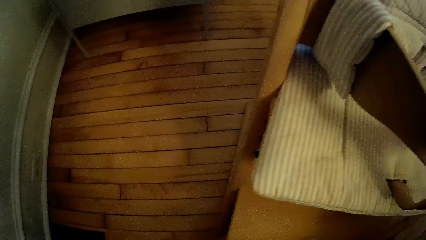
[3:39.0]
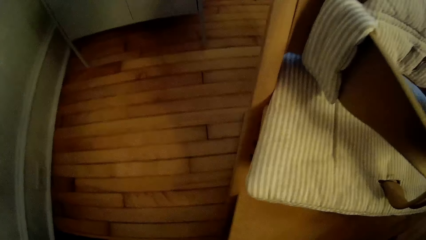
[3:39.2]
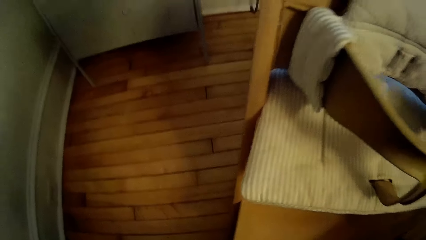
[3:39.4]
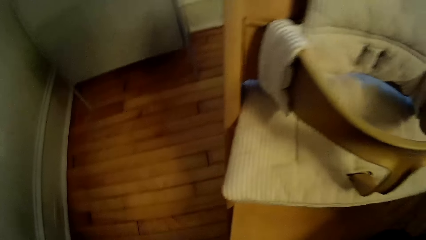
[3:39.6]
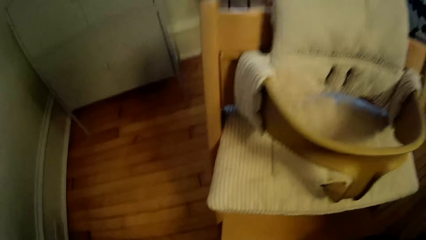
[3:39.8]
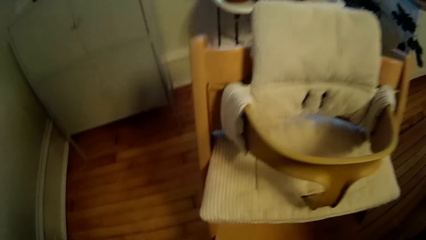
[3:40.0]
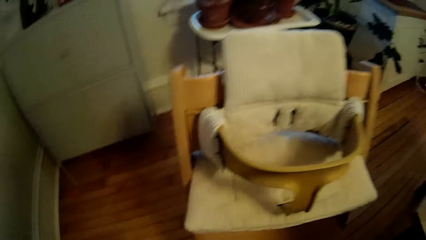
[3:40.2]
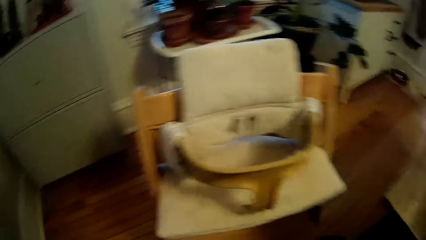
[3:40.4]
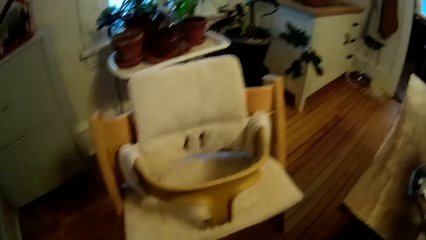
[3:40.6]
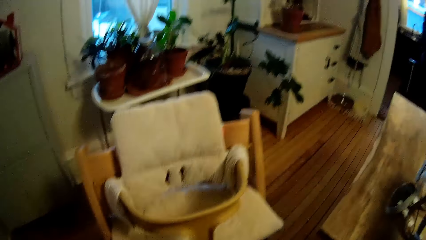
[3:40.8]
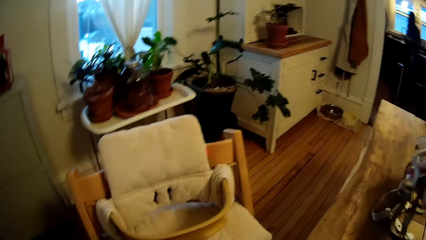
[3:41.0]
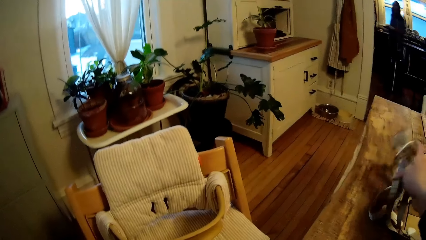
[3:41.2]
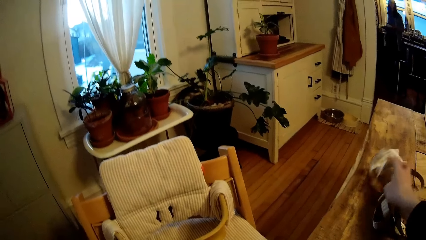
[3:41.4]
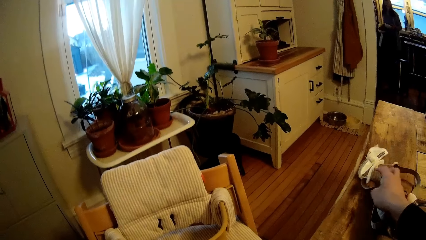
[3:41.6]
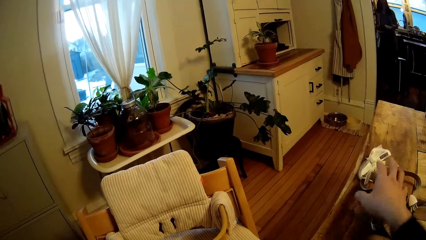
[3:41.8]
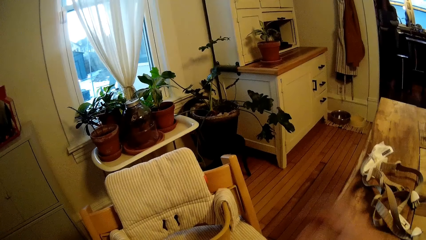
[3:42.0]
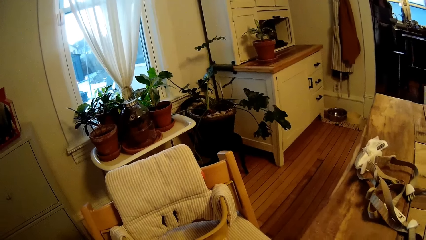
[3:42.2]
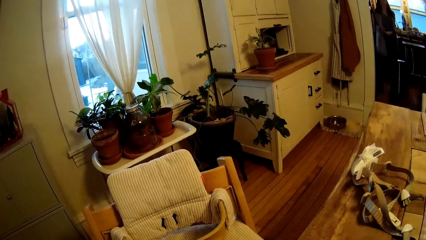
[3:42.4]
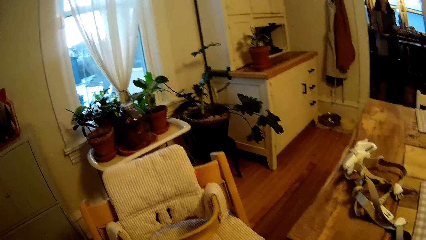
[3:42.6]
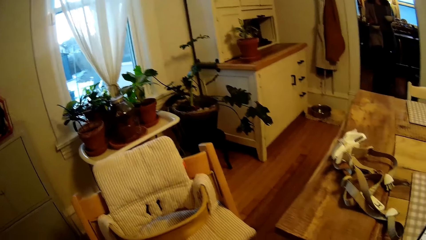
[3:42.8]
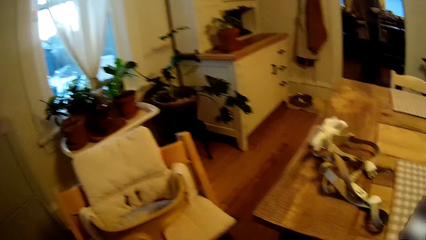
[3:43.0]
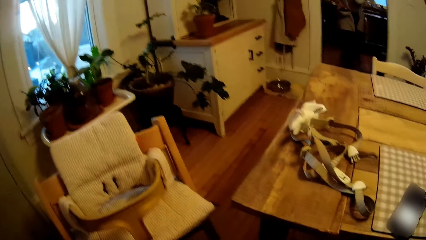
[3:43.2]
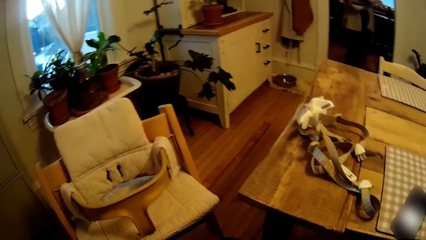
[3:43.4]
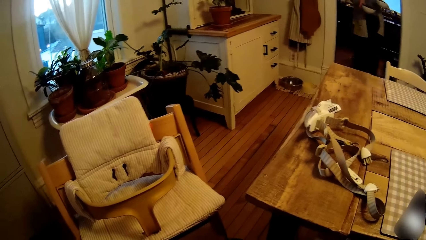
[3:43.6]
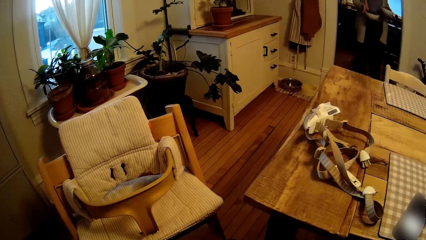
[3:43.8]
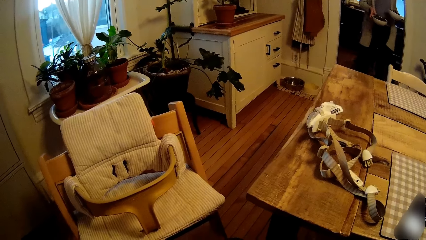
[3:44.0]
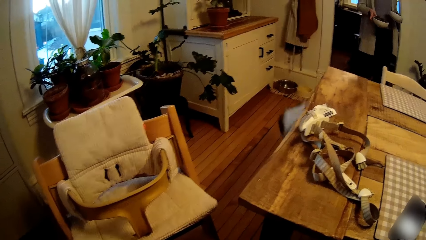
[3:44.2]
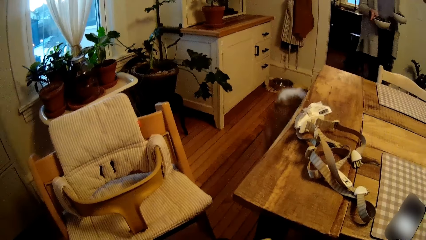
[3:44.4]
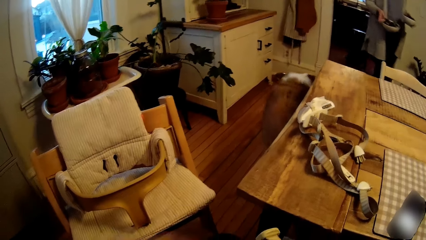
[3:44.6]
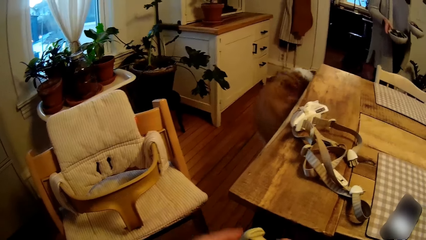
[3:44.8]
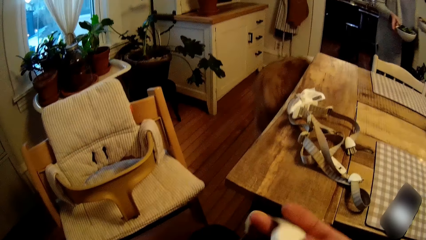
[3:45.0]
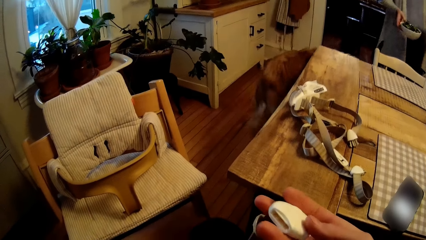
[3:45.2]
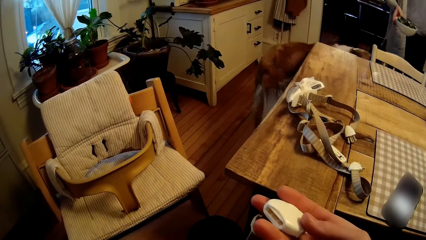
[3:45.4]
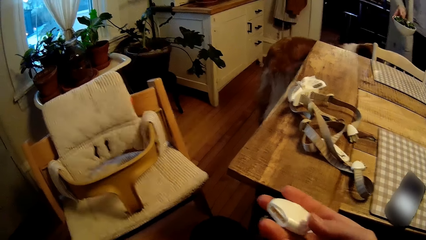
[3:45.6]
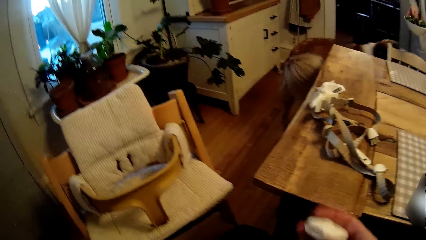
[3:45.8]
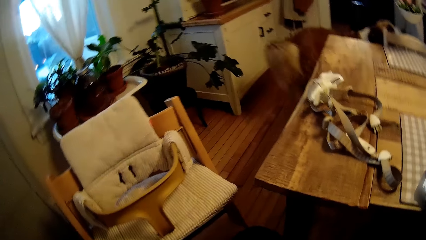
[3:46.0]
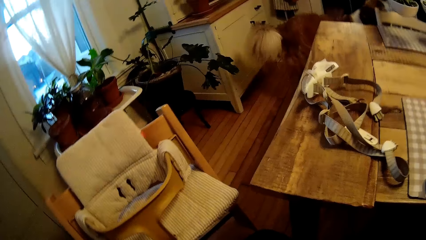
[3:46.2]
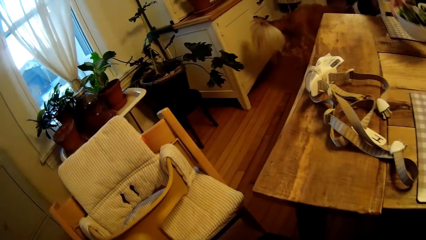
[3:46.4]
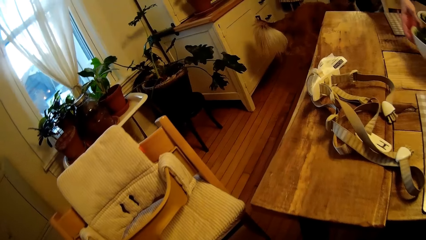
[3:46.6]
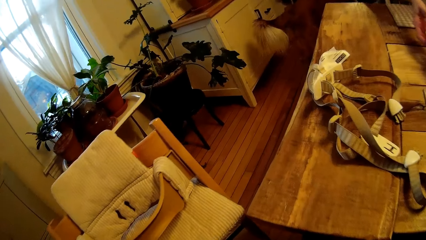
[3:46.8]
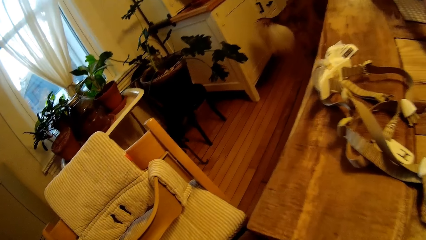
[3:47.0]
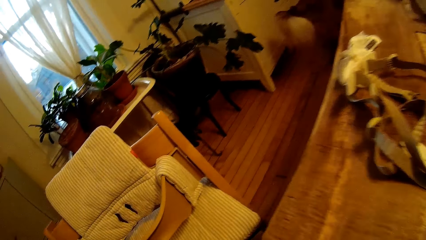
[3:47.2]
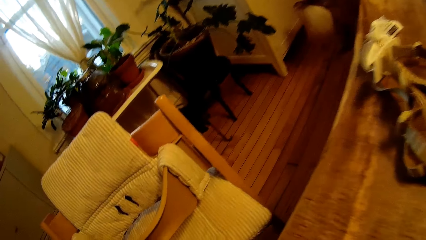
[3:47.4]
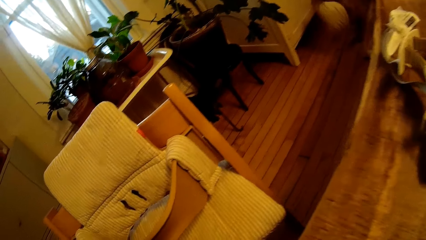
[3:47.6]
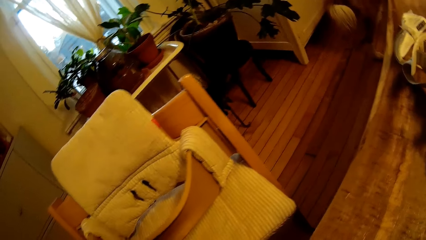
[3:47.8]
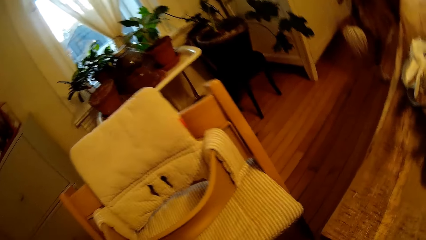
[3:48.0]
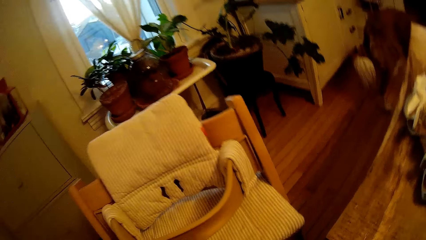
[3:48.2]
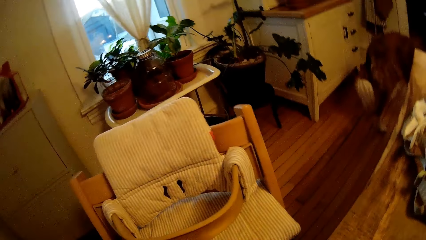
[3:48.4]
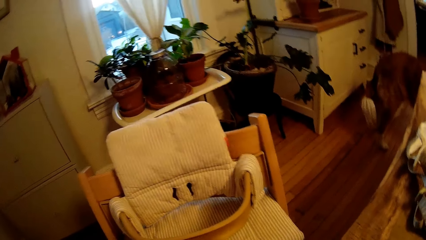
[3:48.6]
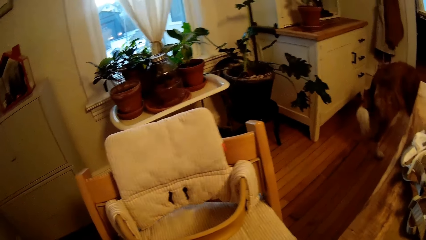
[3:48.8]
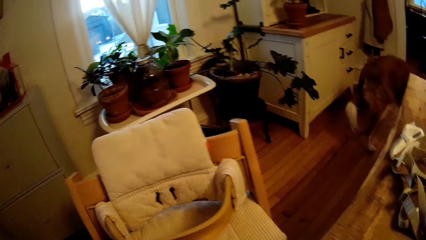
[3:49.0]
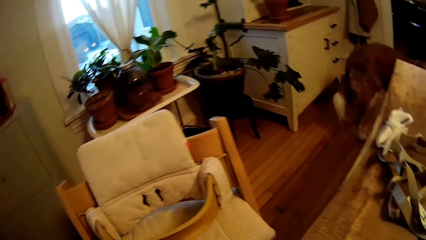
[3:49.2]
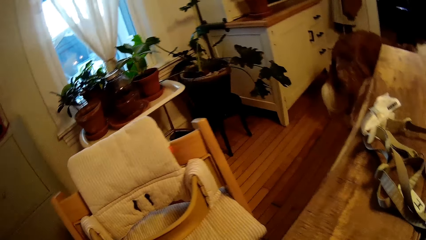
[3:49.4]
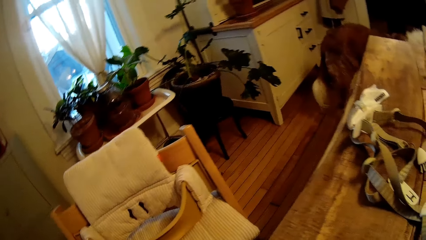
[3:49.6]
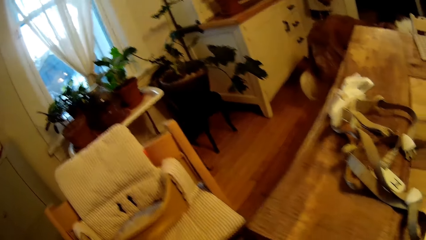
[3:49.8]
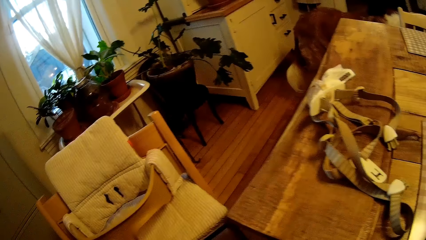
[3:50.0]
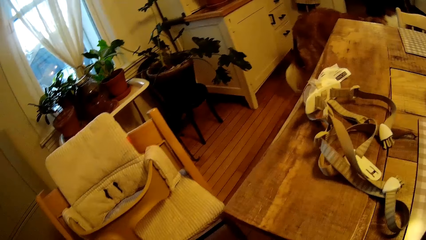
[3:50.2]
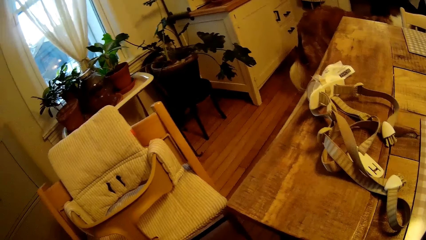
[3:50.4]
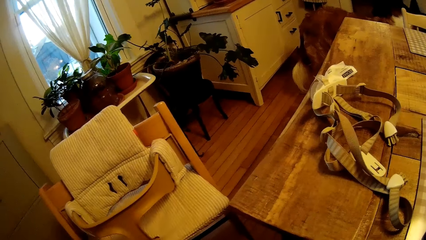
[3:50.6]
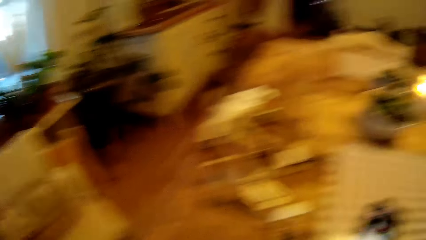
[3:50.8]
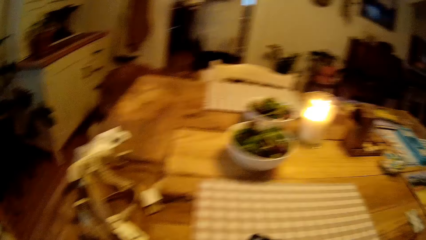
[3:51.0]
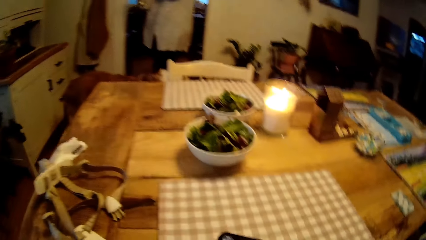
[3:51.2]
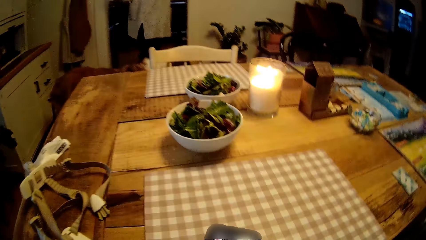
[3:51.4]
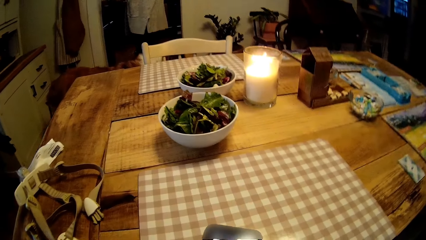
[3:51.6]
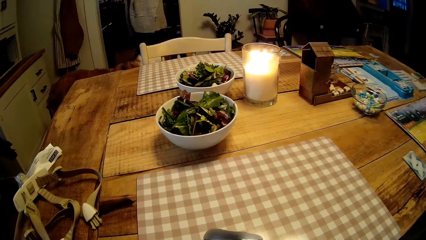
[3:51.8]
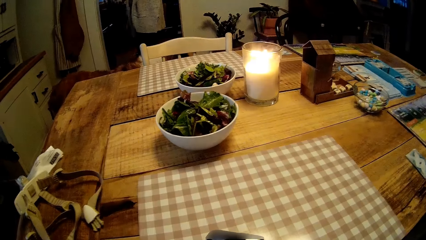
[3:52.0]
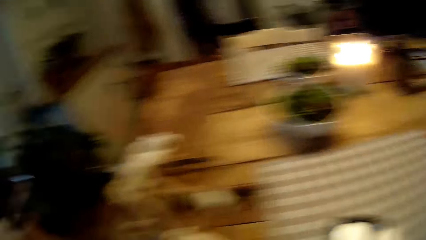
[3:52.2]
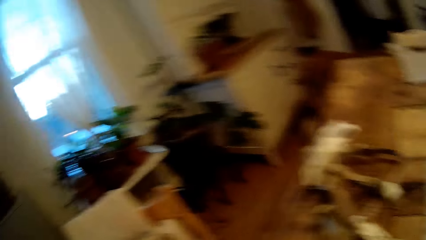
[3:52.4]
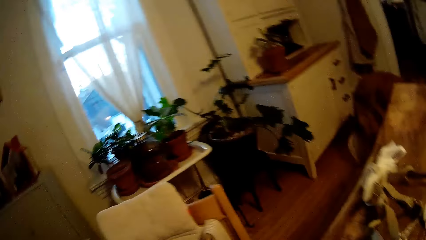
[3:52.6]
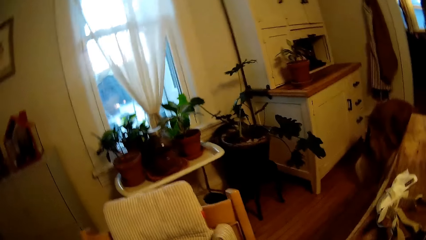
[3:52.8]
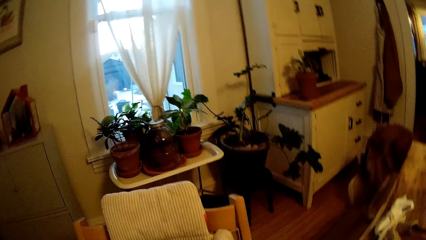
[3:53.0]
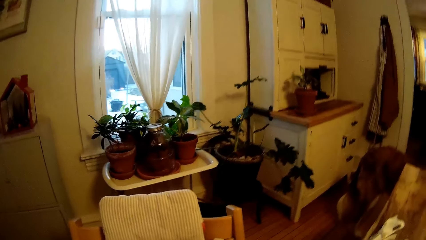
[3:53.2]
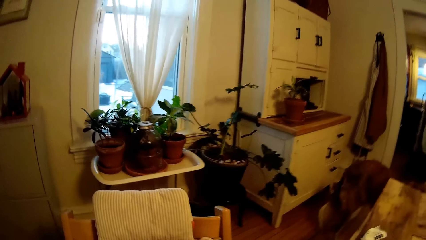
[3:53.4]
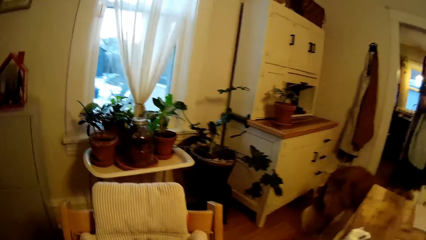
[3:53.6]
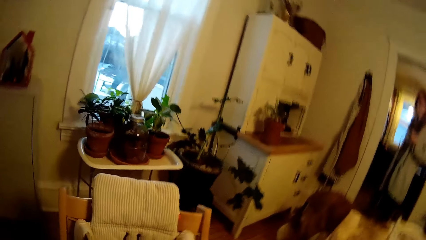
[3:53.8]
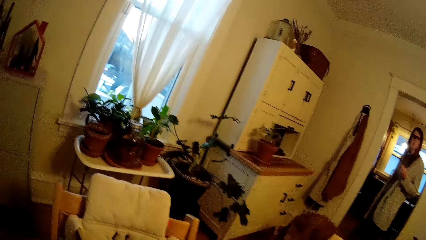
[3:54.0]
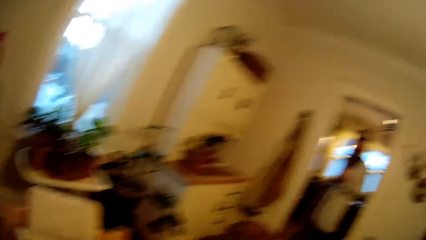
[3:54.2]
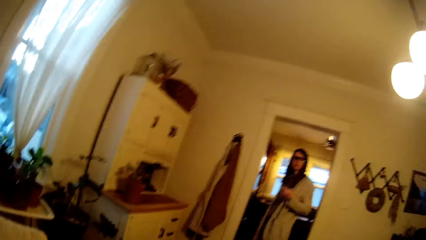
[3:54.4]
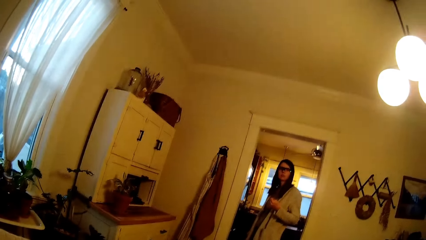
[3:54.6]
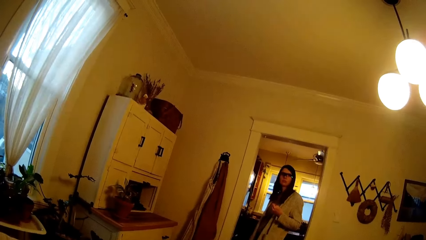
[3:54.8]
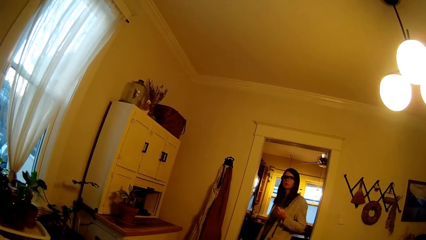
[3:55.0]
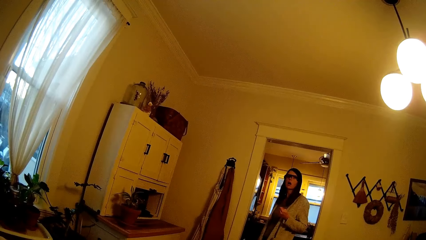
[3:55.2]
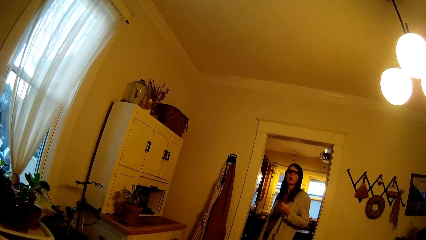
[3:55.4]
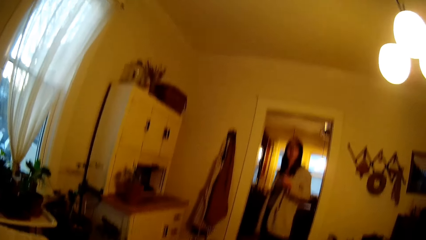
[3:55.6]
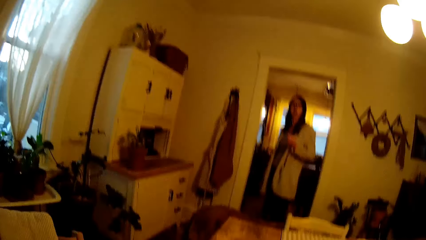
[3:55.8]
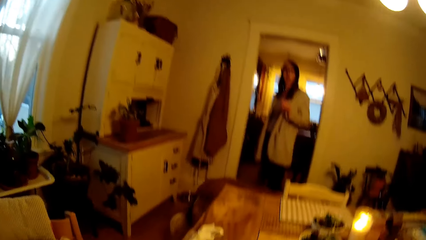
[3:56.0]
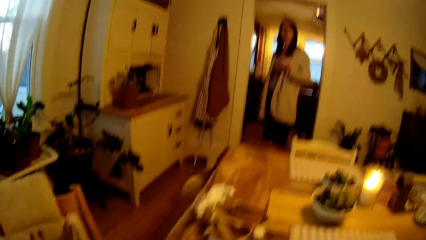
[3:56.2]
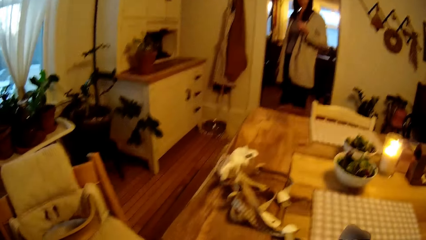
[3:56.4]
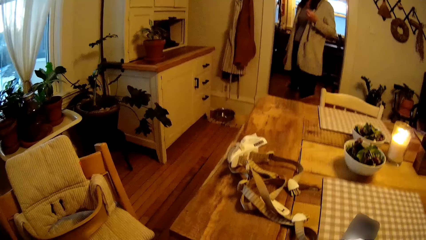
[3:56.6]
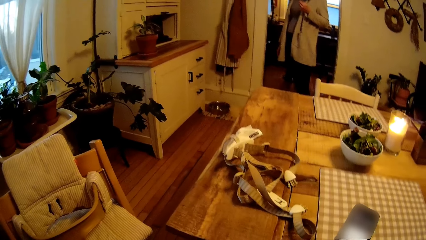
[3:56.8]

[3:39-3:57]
The camera wearer puts the high chair straps on the table. A woman carries two plates in her hands. The camera wearer holds the fastening belt in his hands. The woman puts a bowl of salad on the table. The camera wearer looks around. He converses with the woman. The woman responds to the camera wearer.
